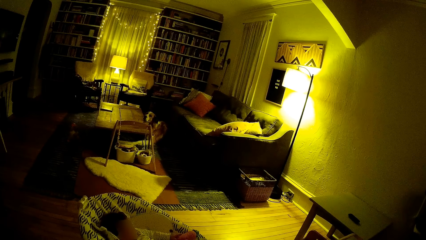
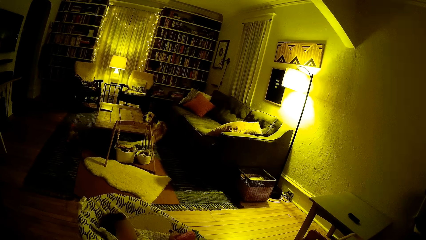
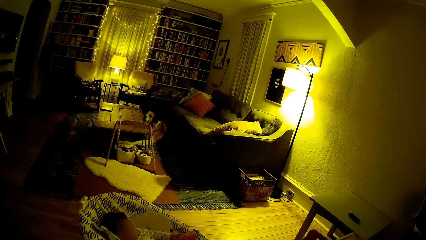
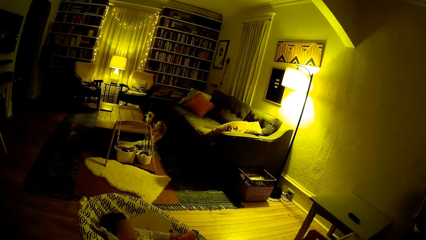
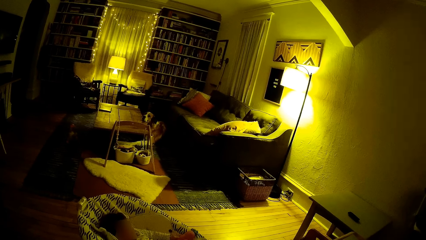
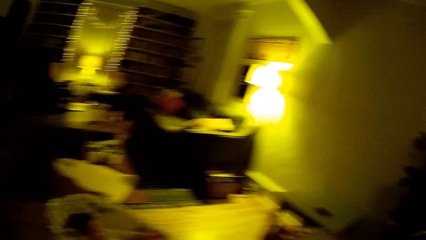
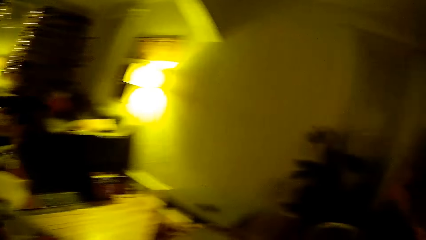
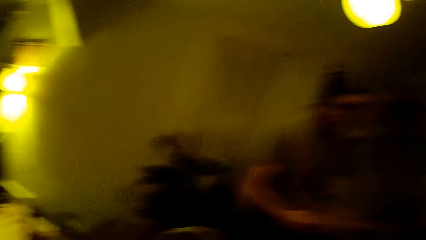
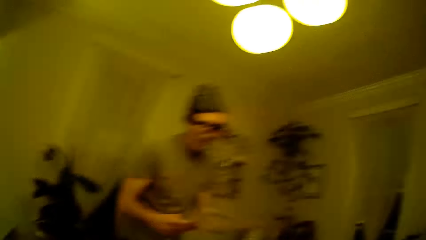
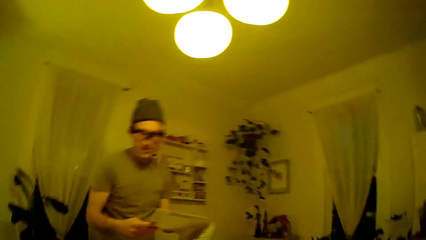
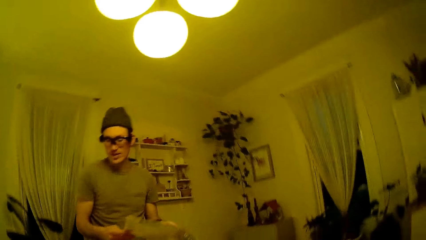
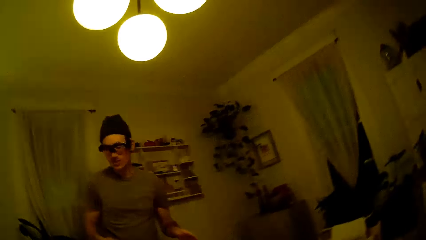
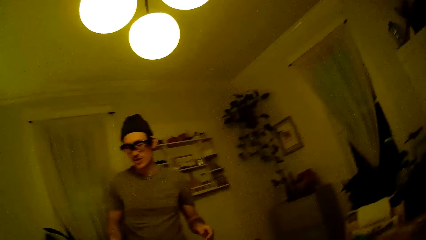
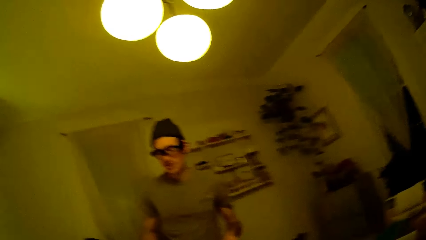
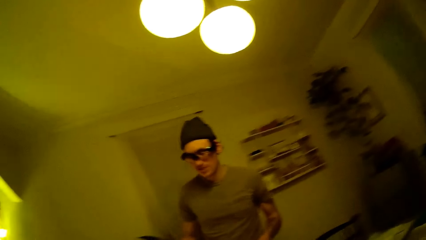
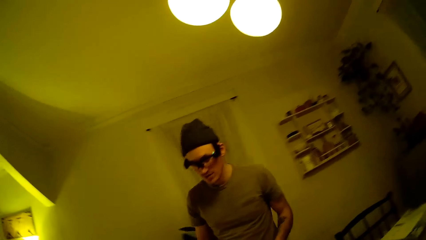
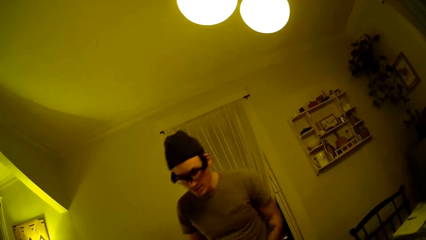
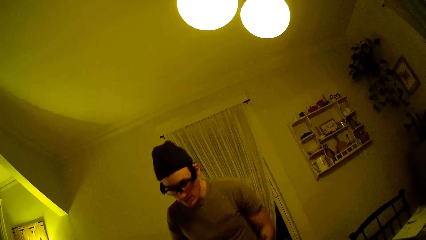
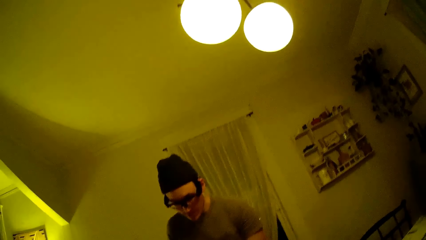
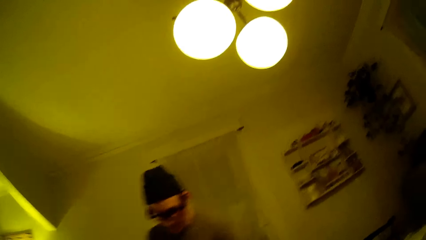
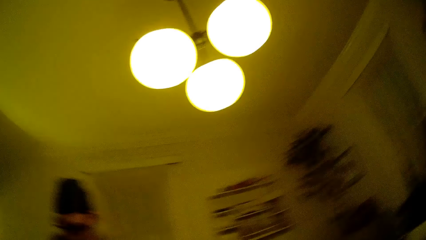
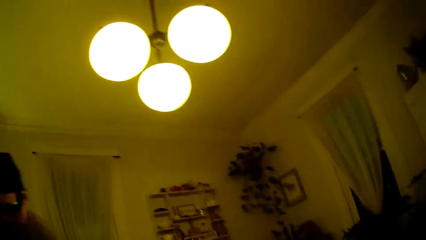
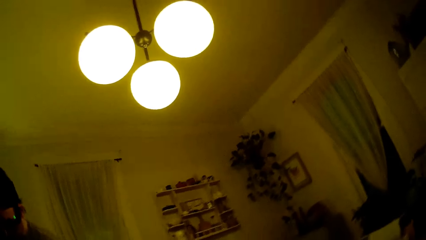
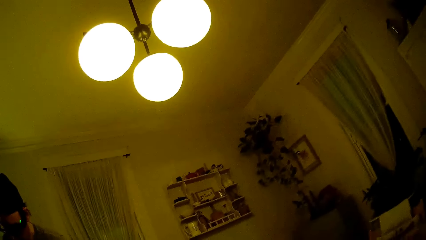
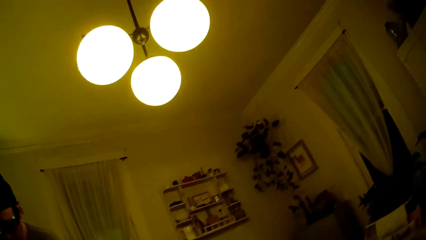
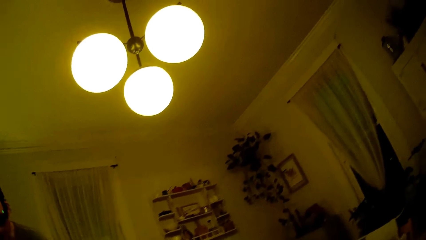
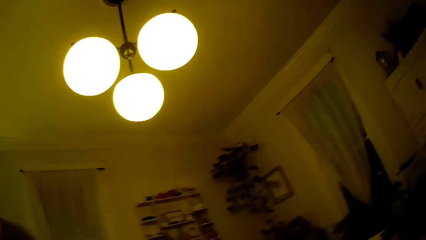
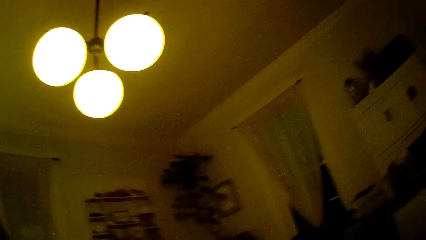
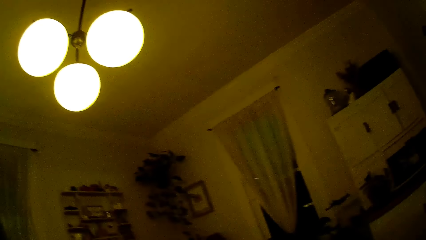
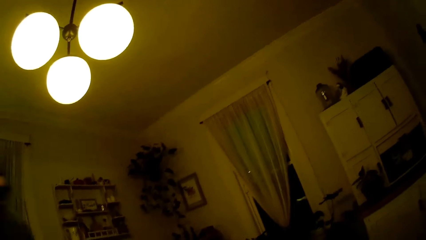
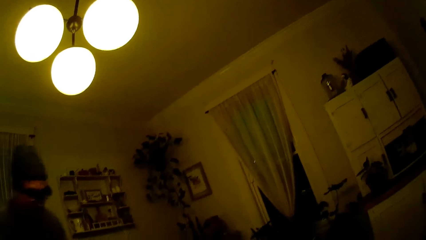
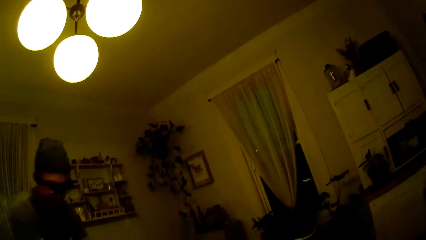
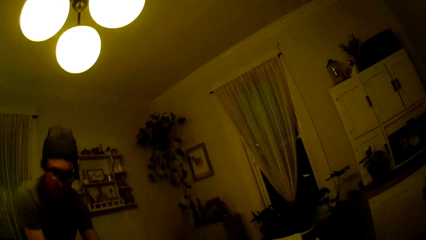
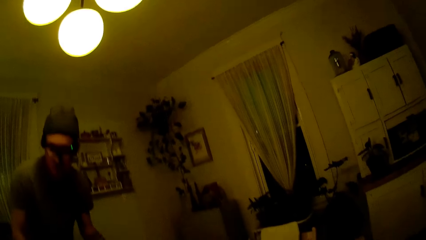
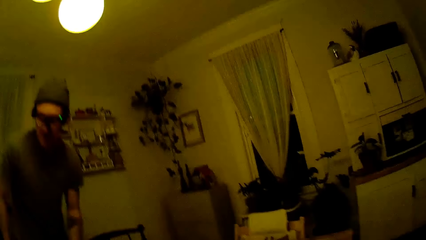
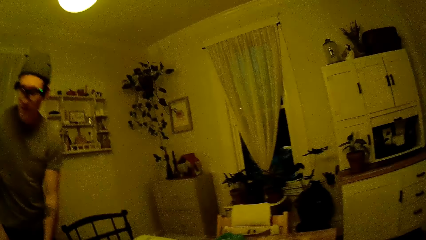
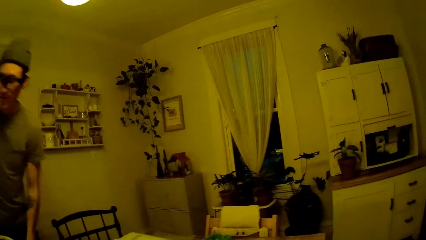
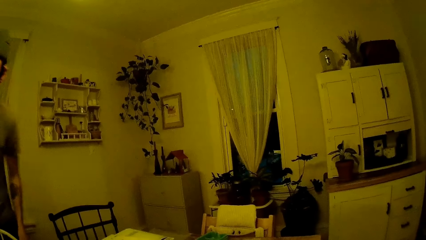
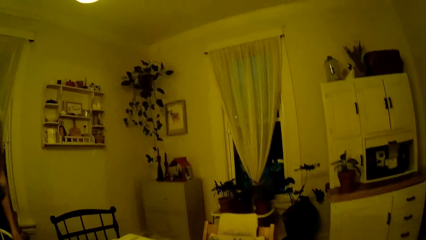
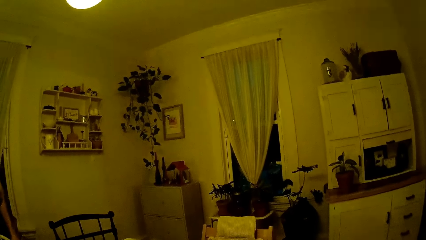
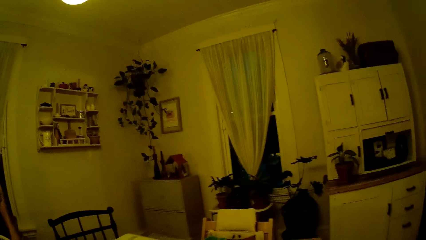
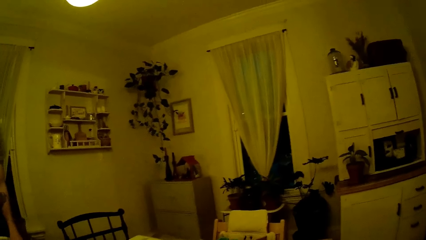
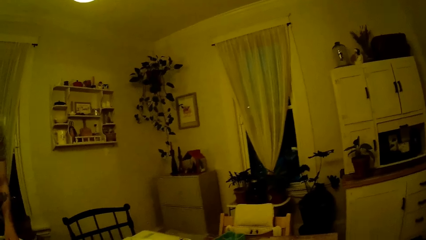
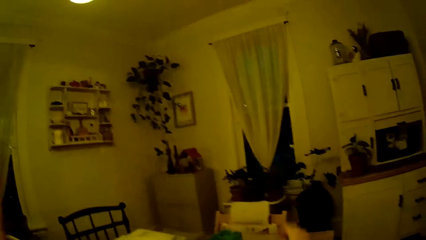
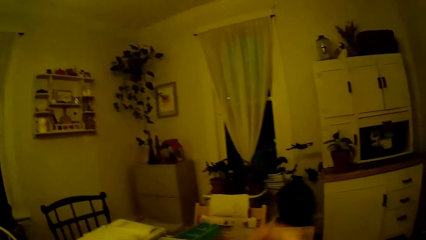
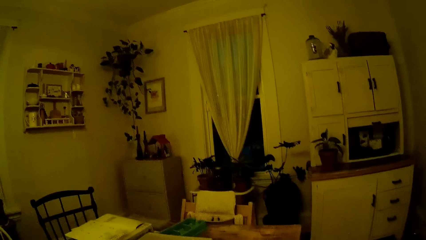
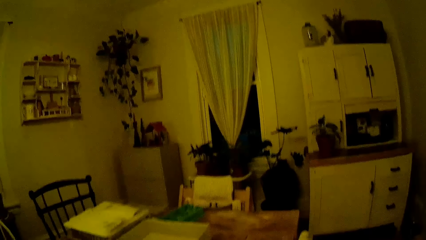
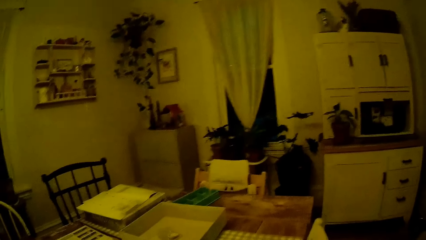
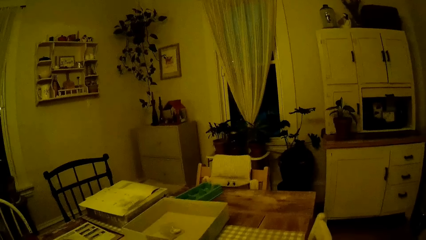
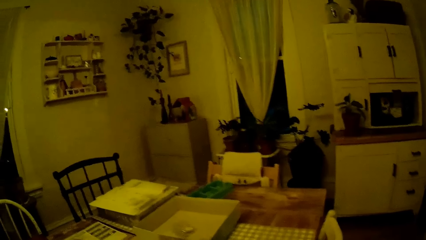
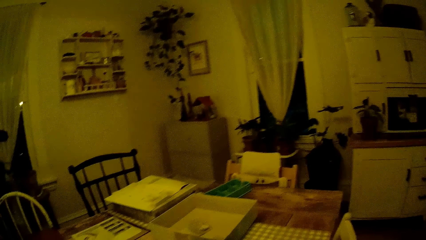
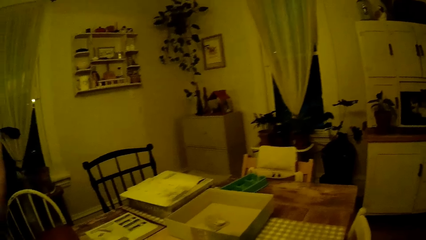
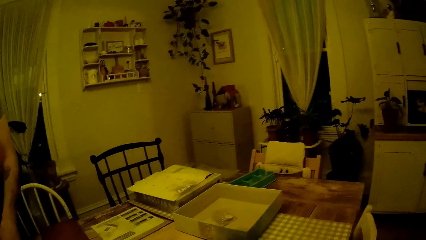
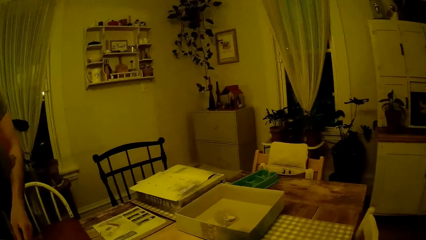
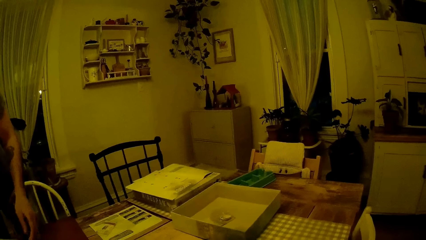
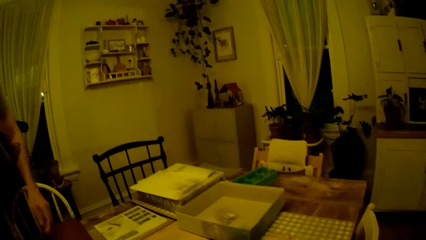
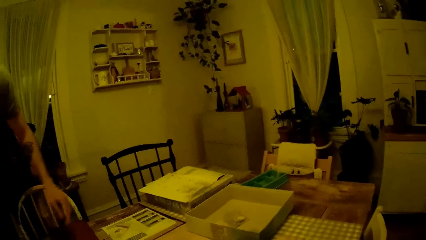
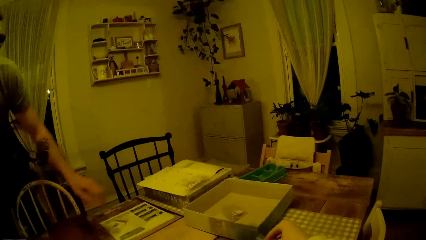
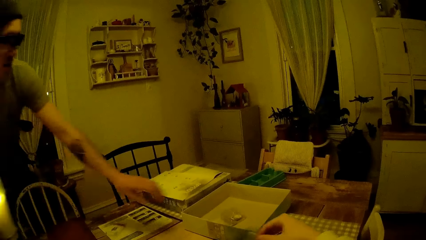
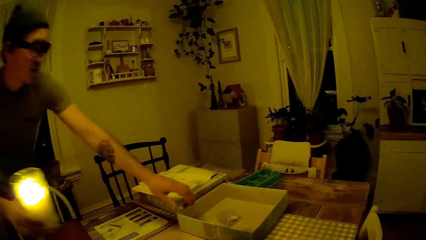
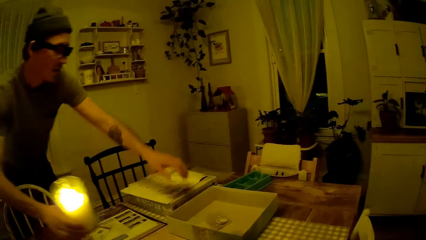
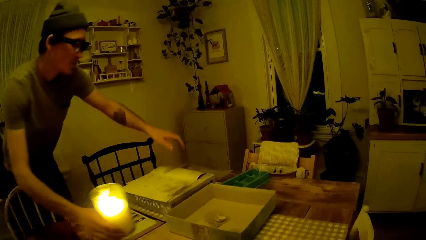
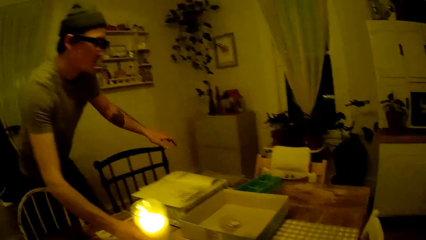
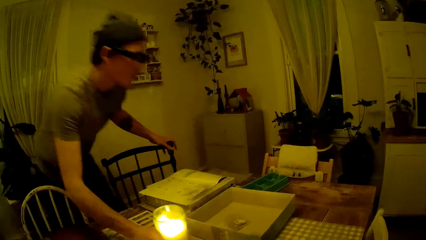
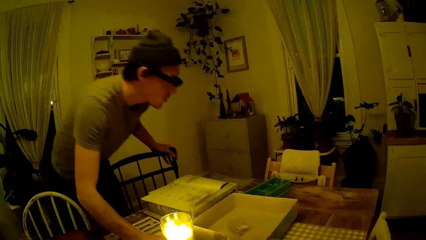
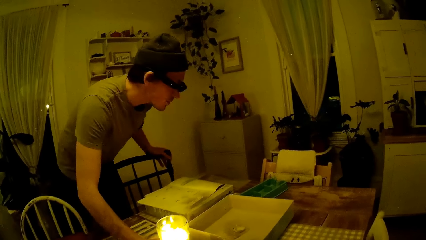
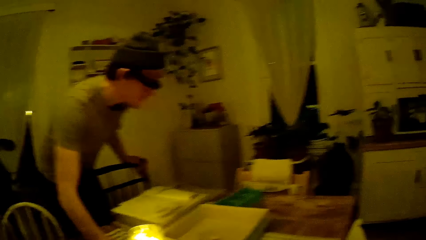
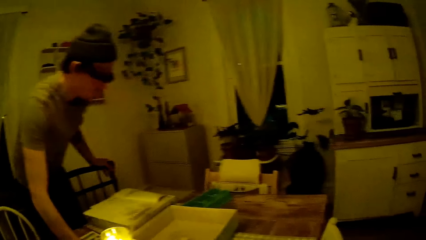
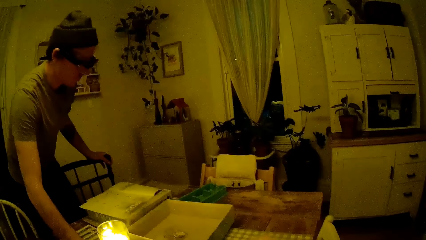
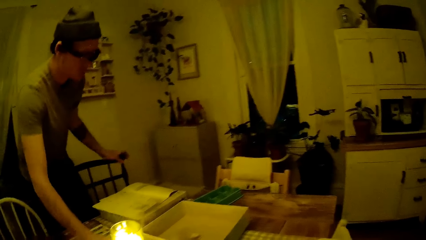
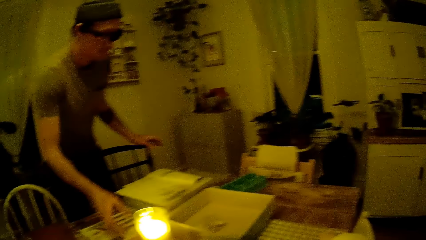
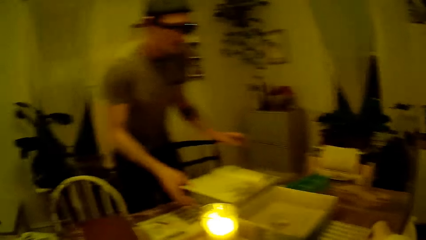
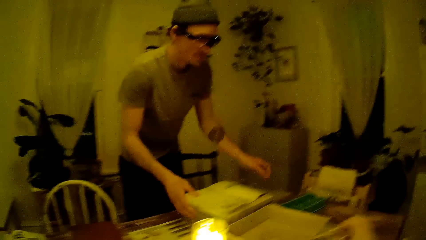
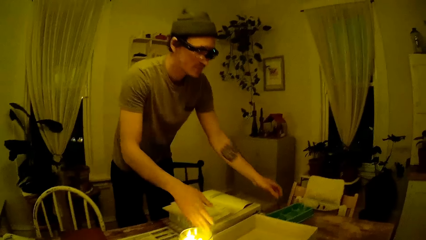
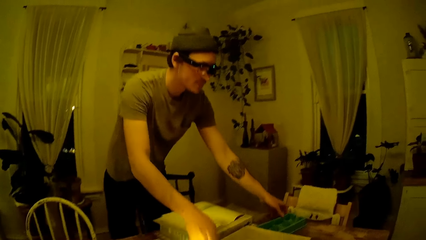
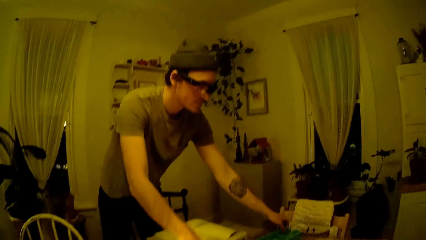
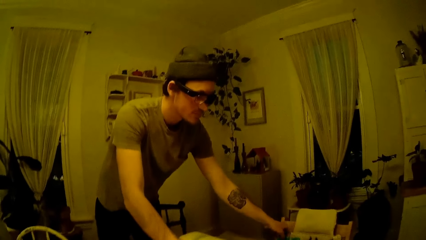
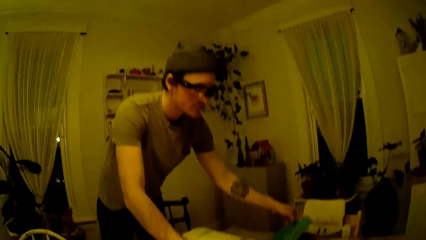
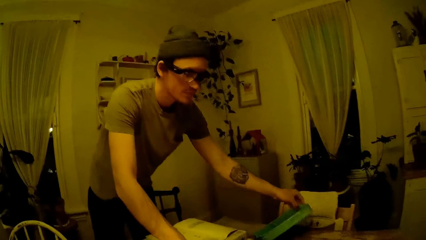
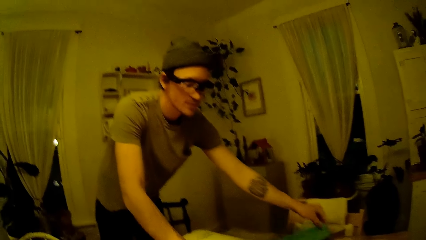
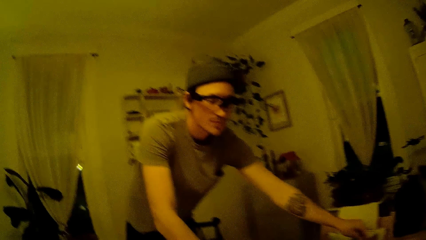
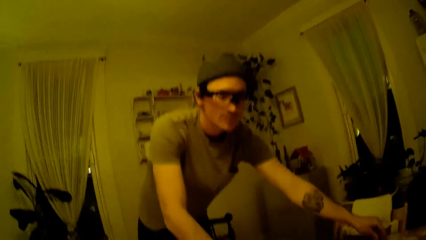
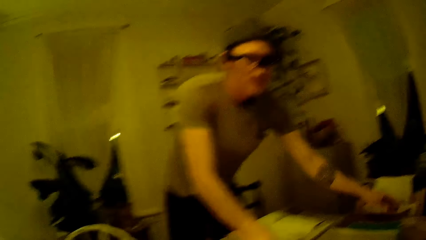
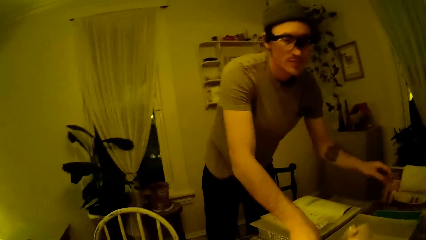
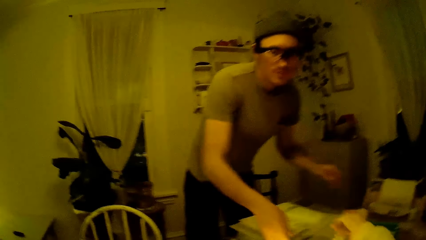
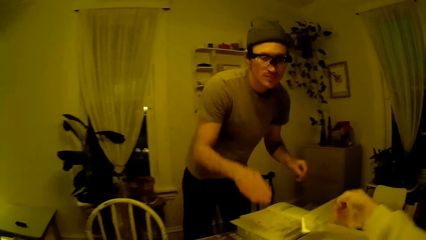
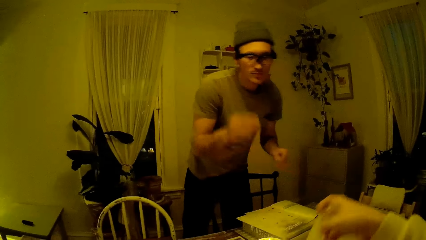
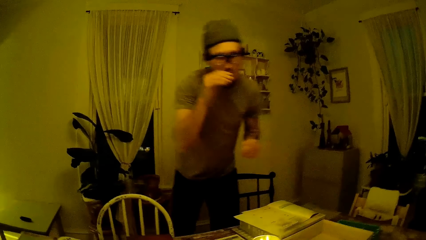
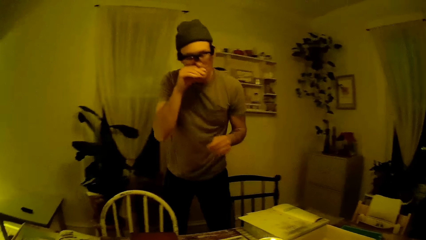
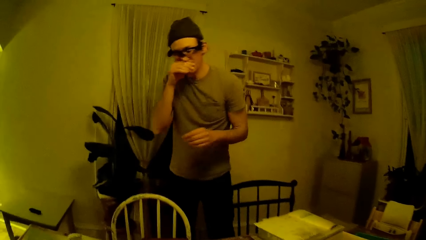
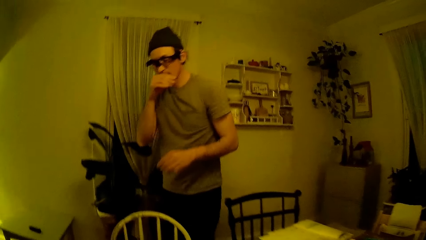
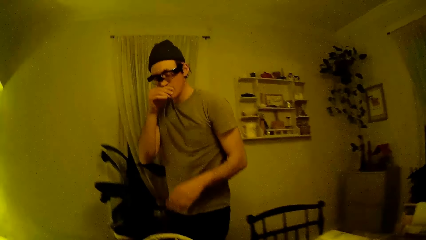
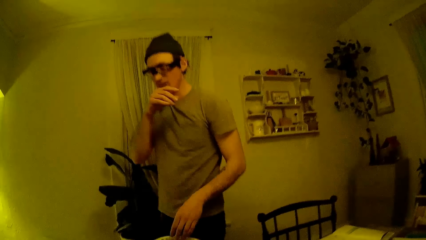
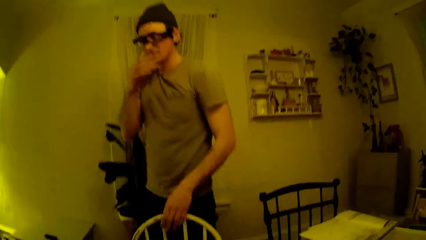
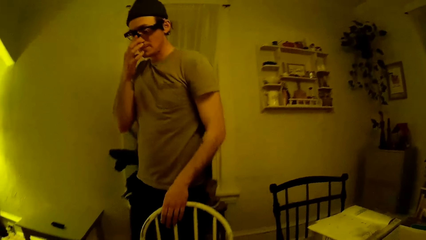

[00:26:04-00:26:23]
The camera wearer interacts with the man. The man holds the paper from the plastic bag with both hands and stands from the chair. The man carries a candle holder in his right hand. The camera wearer picks up nylon papers on the table. The man drops the candle holder on the table. The man moves the plastic on the table with his left hand. The man aligns papers on the table. The camera wearer picks up a plastic bag on the table with her right hand.
